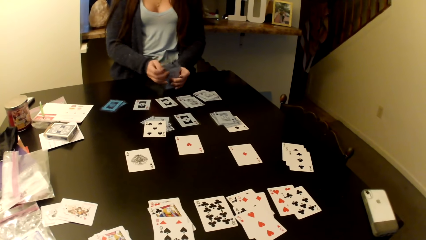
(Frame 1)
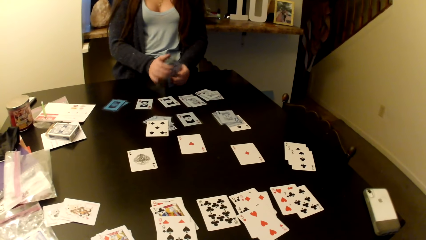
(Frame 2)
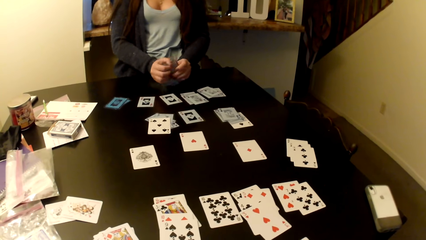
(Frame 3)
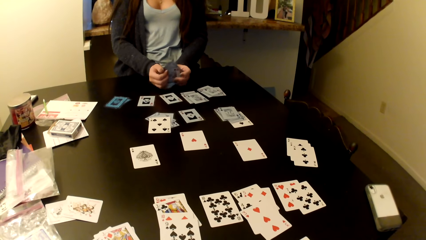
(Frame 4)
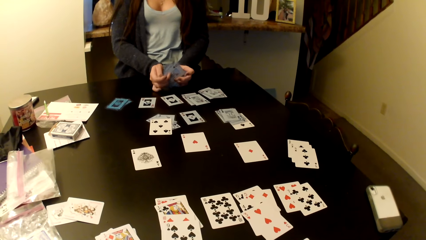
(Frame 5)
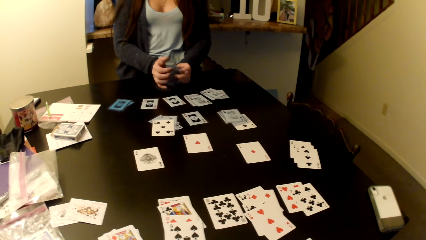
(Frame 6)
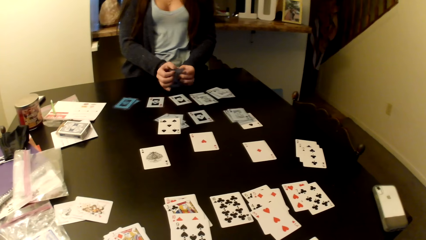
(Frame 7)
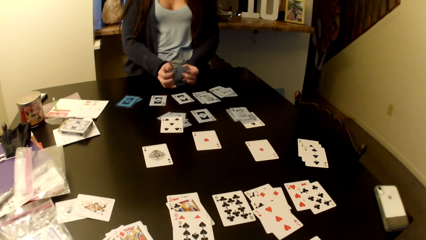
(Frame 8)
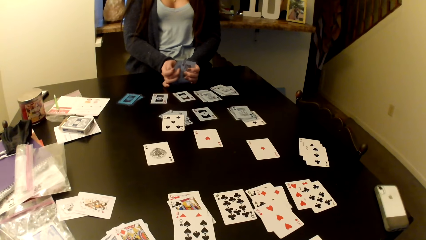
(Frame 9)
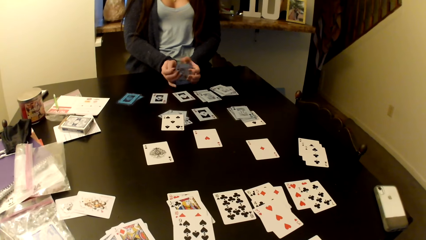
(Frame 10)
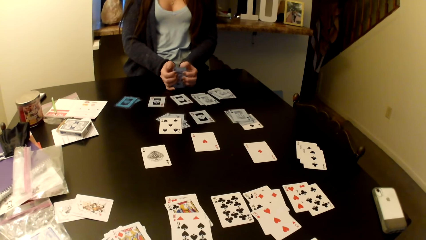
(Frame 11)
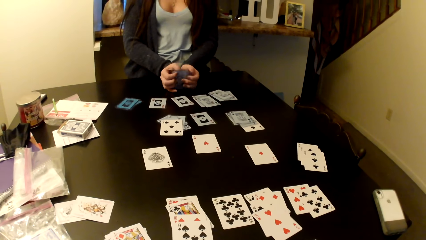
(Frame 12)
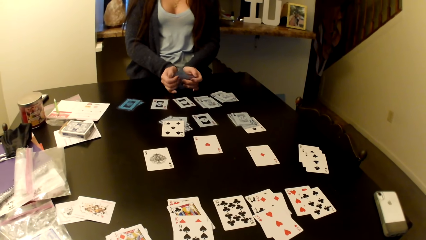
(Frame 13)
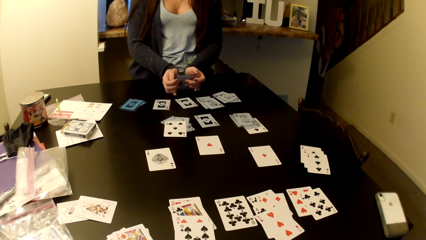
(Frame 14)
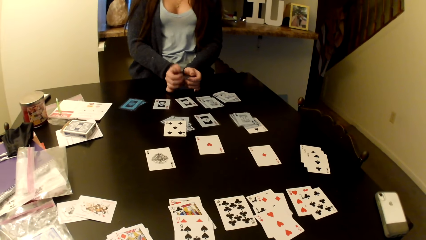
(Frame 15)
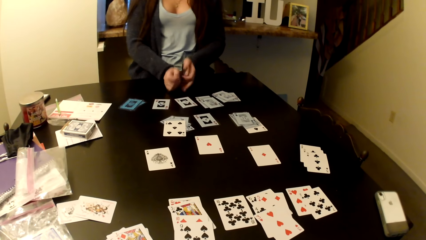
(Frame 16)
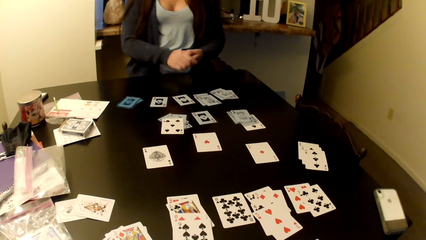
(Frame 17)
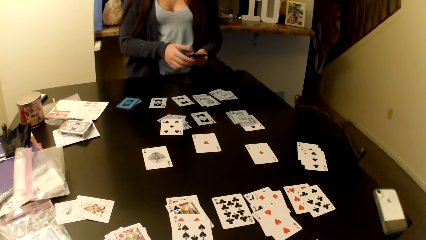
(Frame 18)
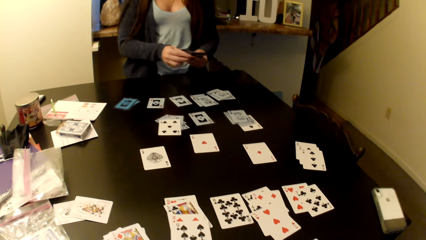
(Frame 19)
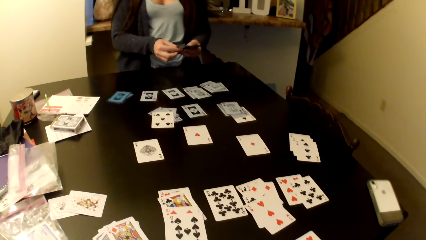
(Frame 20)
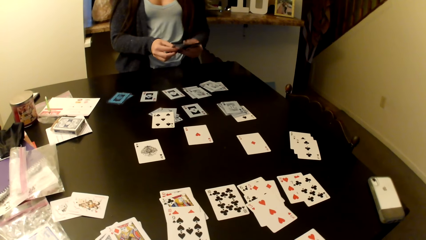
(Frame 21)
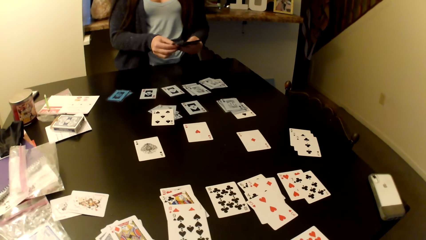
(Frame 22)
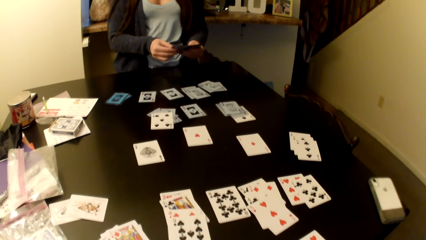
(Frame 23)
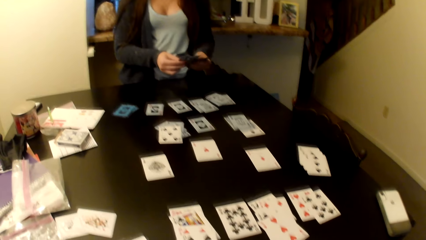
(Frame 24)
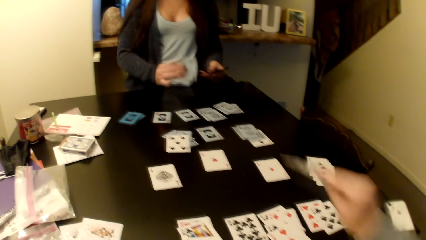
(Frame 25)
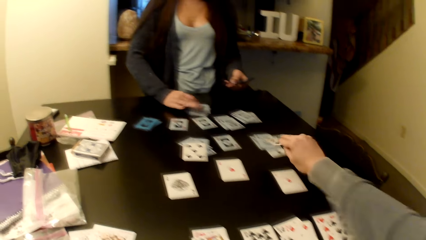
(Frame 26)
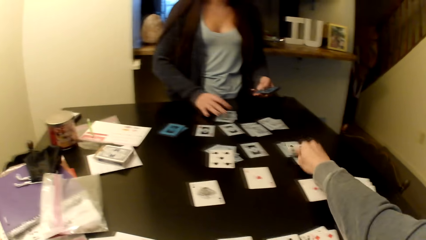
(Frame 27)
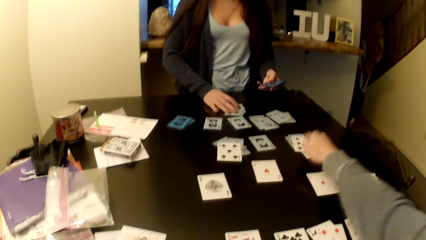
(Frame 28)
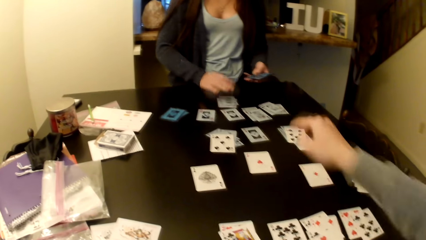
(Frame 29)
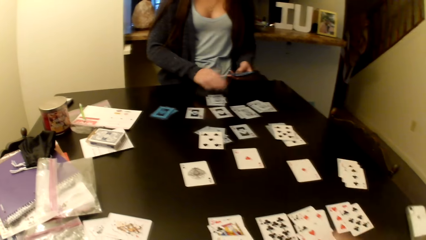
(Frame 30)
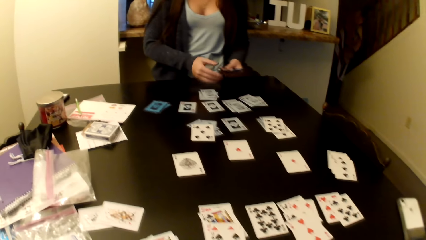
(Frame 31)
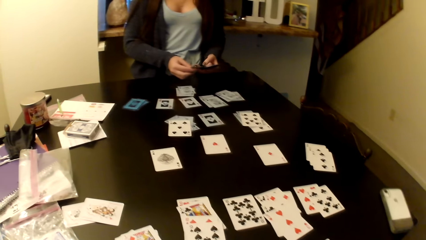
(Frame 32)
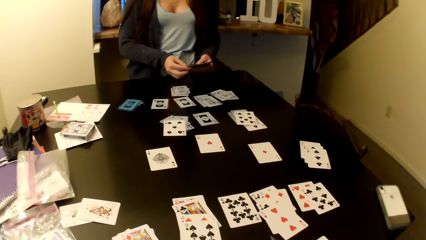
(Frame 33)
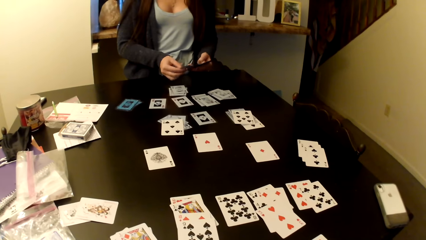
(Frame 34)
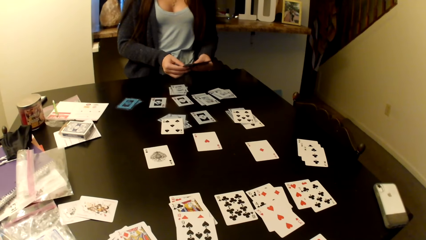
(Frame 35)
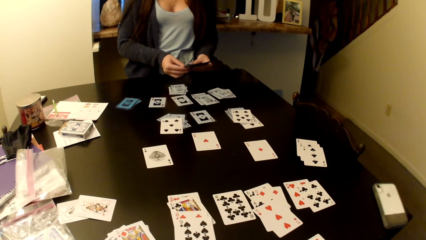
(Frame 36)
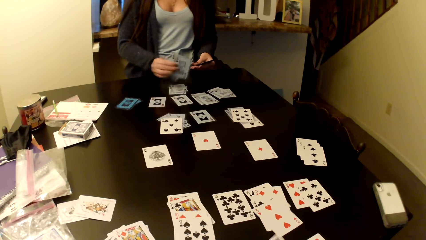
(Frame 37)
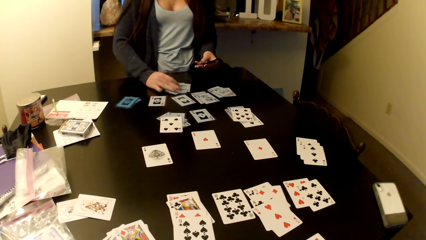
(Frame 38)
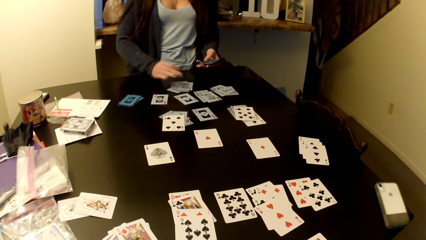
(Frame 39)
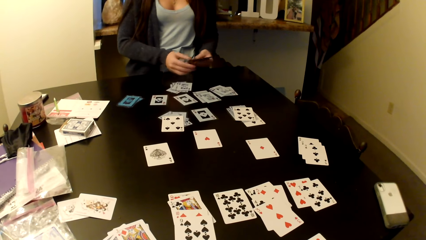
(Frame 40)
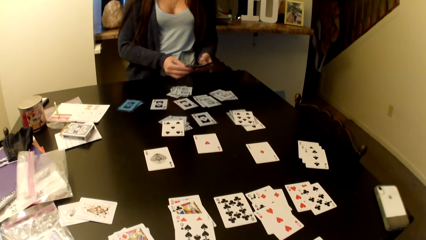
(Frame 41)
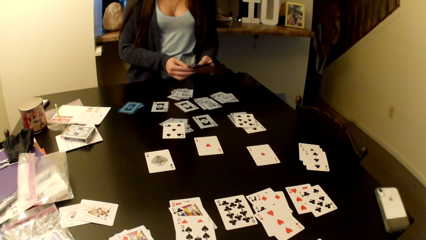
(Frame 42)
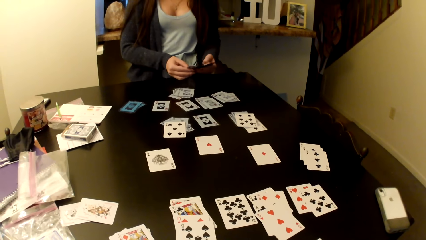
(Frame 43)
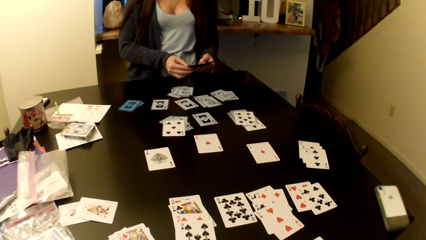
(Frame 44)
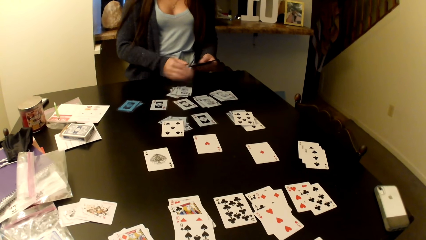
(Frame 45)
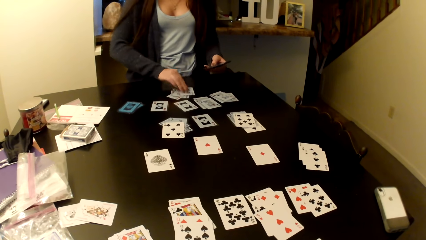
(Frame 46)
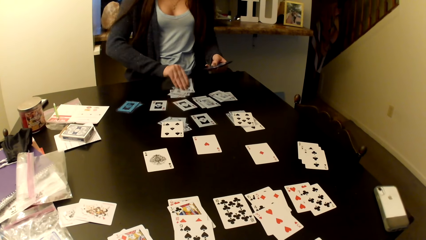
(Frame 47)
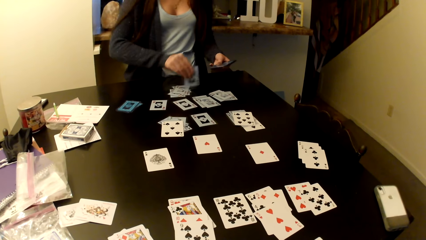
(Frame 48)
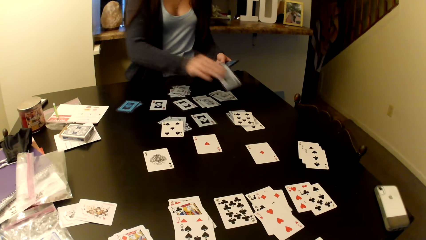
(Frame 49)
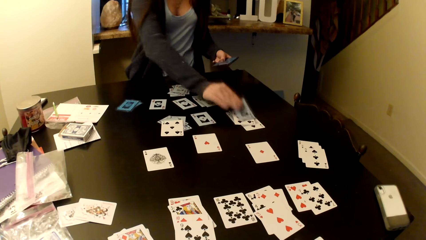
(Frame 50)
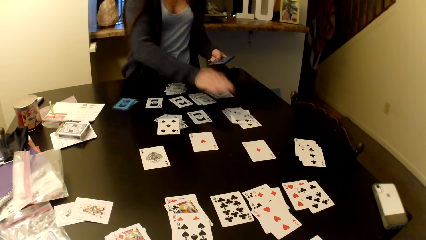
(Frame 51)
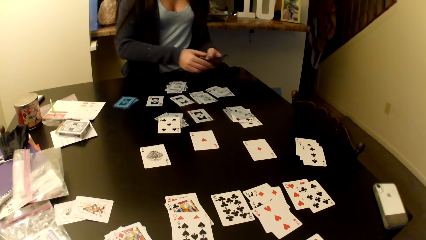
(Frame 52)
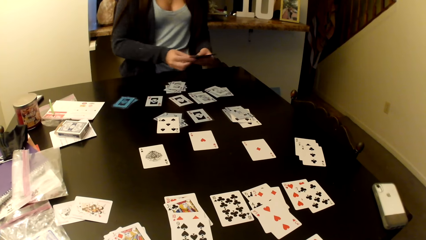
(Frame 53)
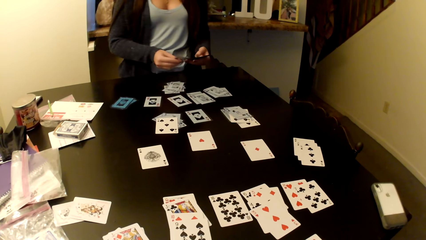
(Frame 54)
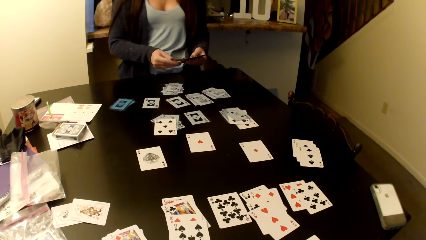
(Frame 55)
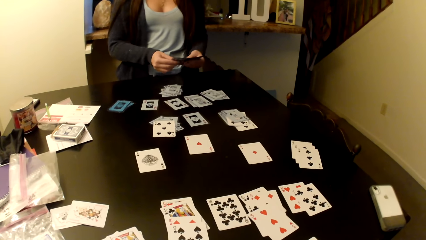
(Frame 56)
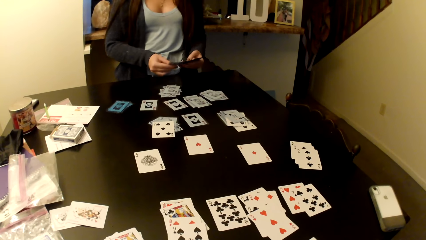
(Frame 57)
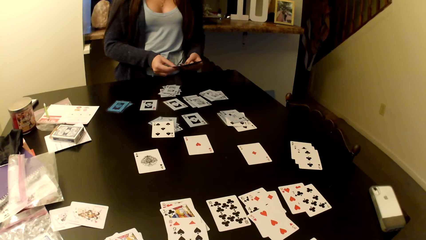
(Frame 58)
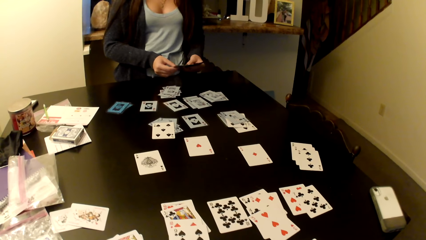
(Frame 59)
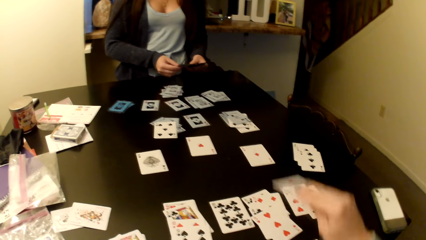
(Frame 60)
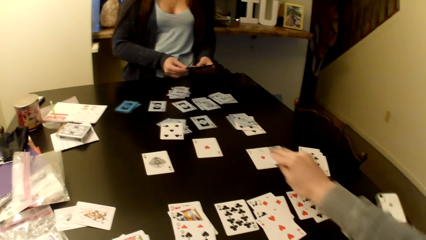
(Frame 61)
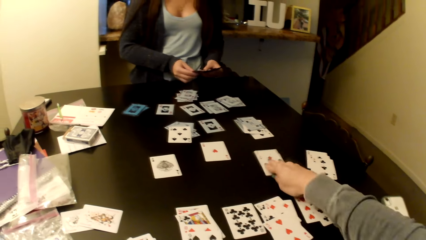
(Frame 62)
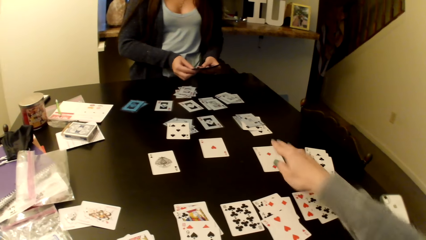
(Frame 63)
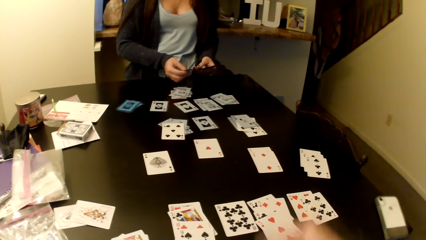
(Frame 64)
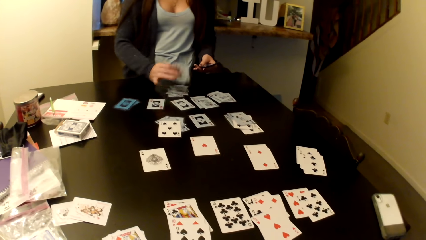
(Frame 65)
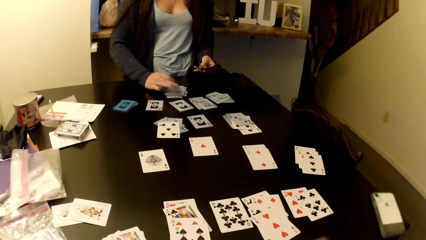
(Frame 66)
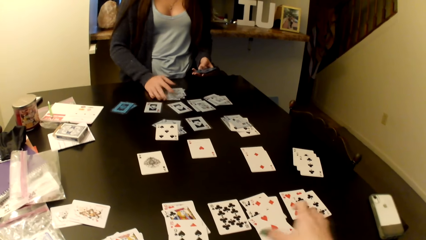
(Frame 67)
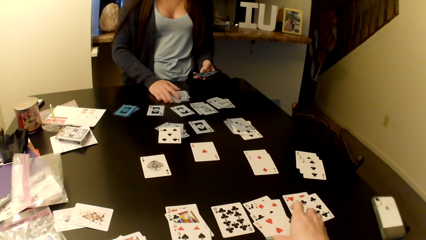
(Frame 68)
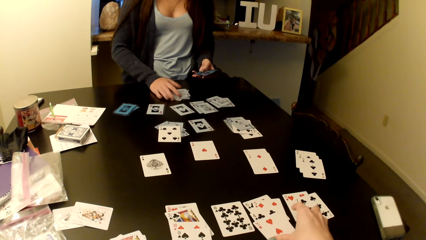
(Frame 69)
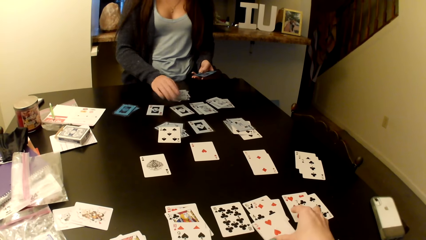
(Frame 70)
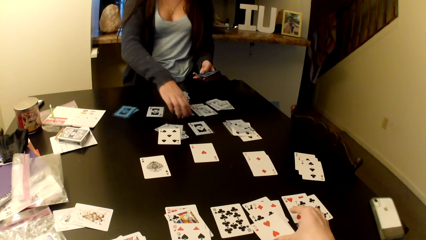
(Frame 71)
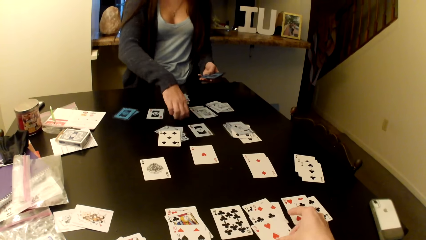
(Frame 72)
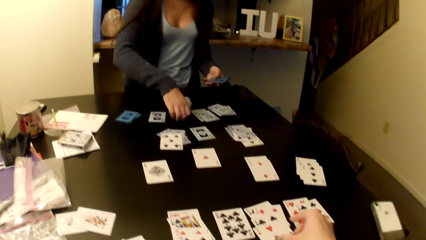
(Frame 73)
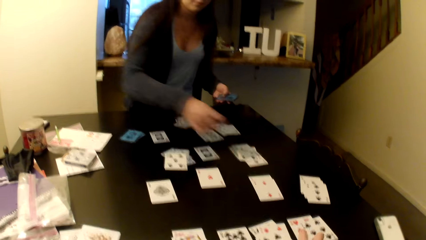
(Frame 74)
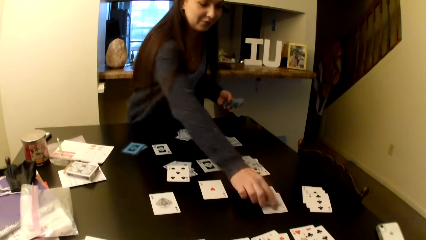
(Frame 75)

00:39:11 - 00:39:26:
The camera wearer places cards on the table. A woman places the cards on the table.
